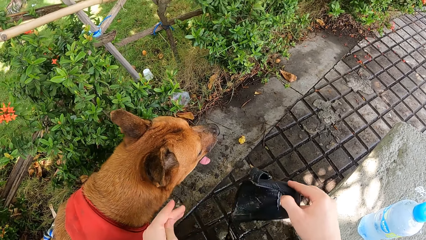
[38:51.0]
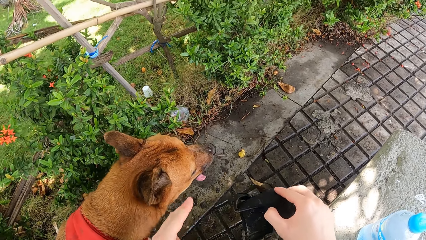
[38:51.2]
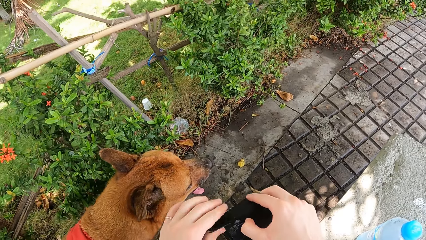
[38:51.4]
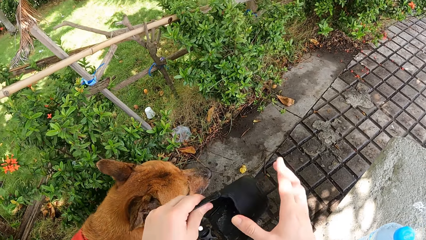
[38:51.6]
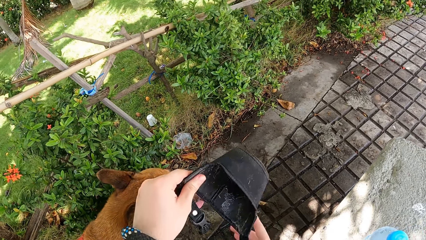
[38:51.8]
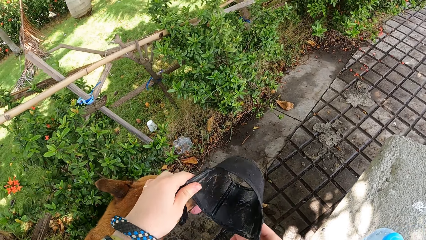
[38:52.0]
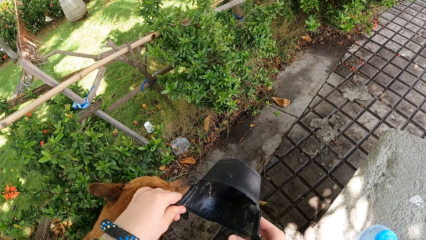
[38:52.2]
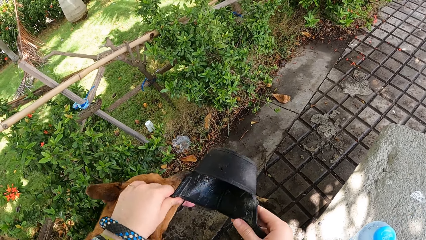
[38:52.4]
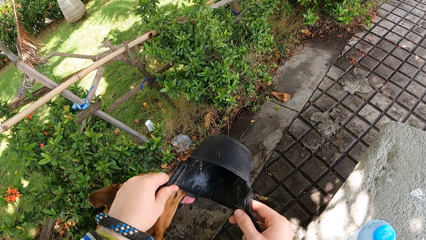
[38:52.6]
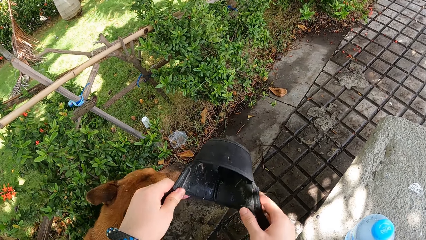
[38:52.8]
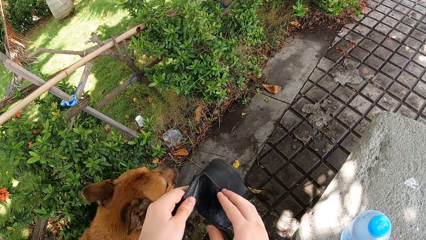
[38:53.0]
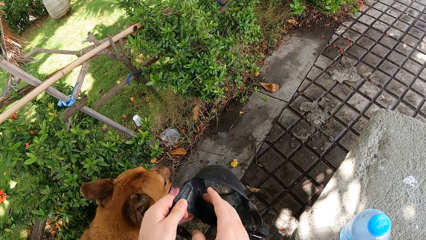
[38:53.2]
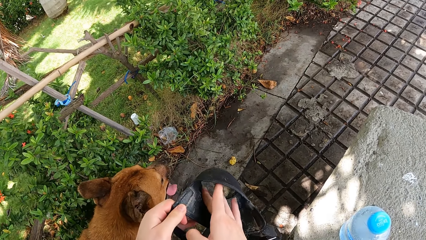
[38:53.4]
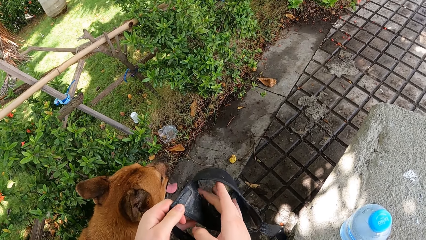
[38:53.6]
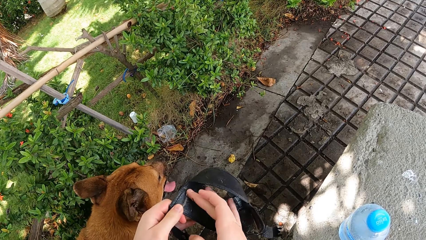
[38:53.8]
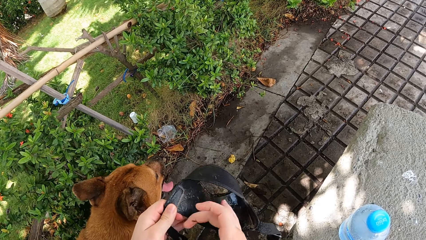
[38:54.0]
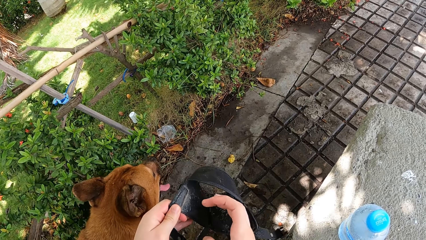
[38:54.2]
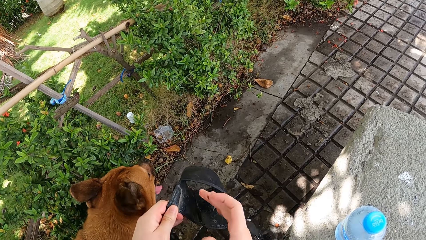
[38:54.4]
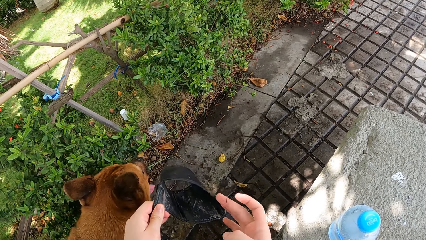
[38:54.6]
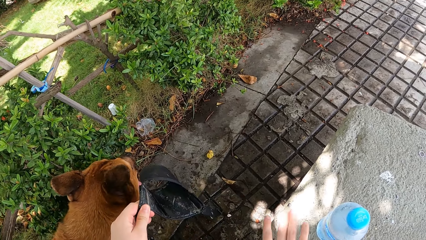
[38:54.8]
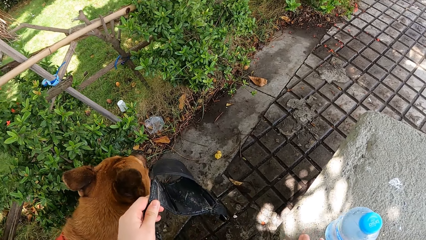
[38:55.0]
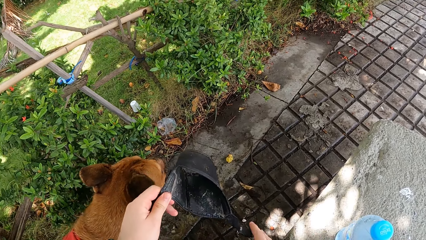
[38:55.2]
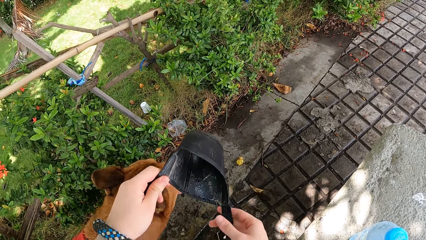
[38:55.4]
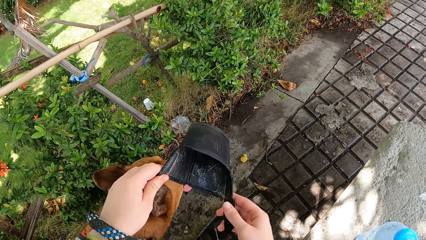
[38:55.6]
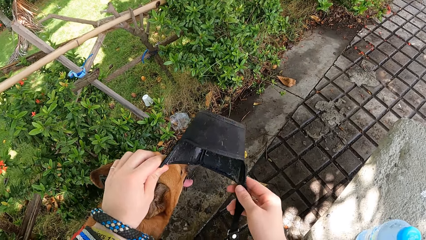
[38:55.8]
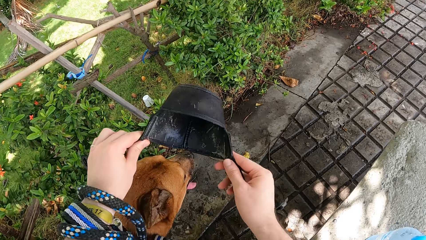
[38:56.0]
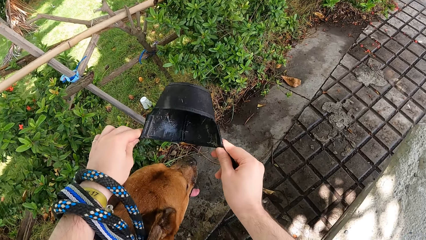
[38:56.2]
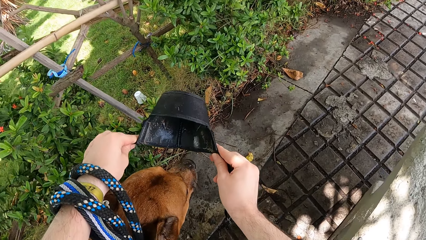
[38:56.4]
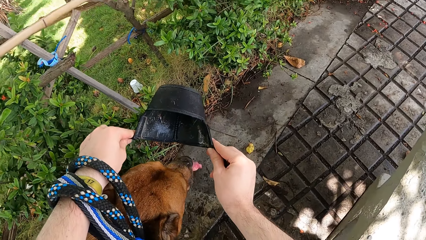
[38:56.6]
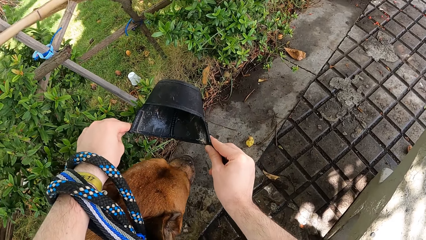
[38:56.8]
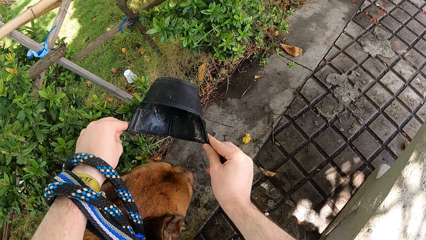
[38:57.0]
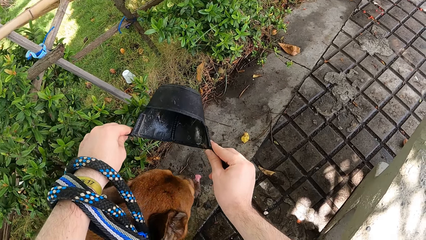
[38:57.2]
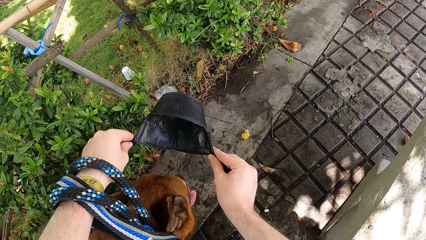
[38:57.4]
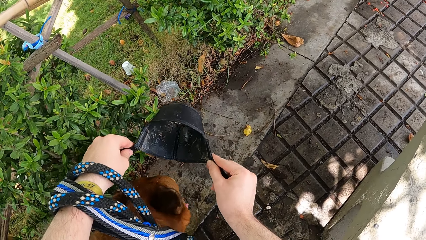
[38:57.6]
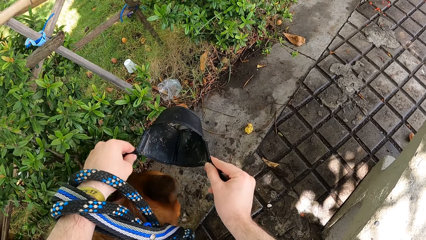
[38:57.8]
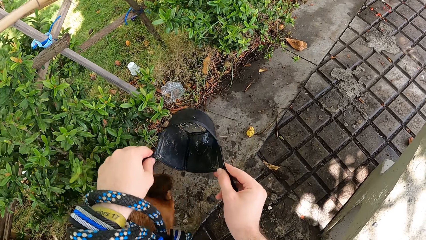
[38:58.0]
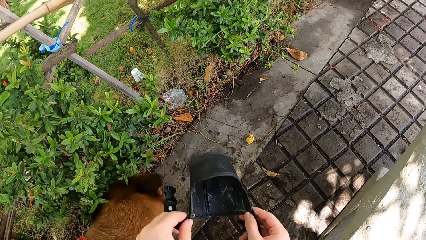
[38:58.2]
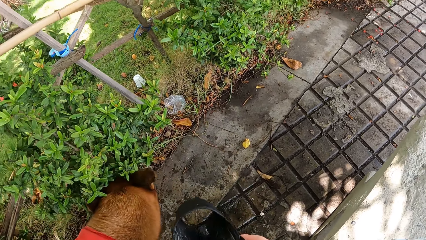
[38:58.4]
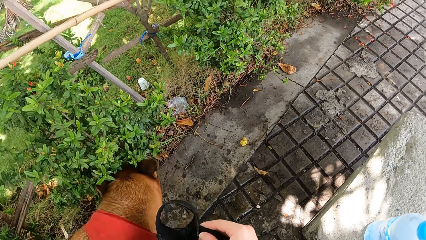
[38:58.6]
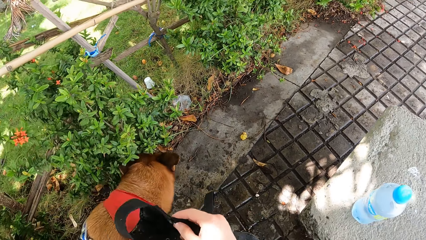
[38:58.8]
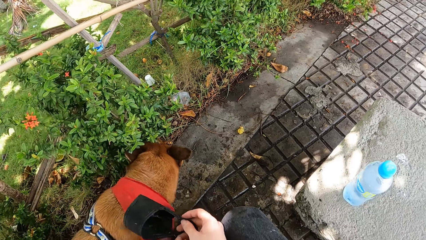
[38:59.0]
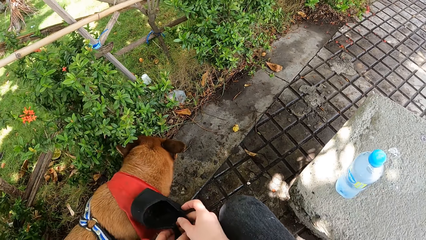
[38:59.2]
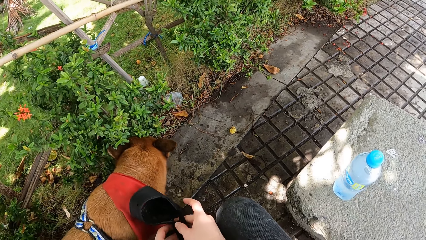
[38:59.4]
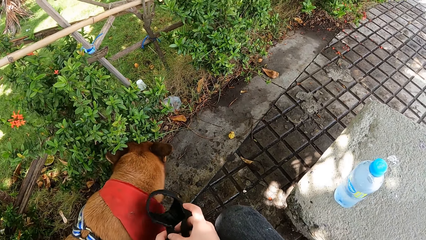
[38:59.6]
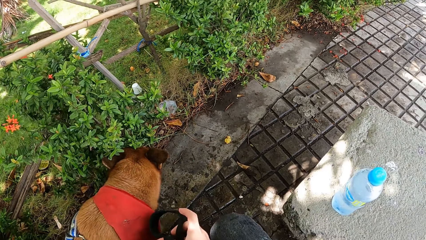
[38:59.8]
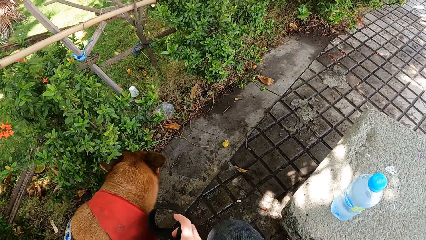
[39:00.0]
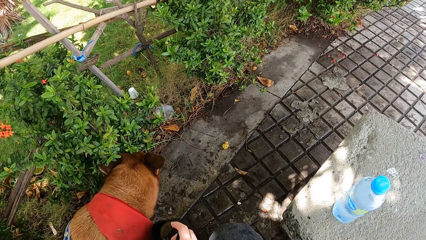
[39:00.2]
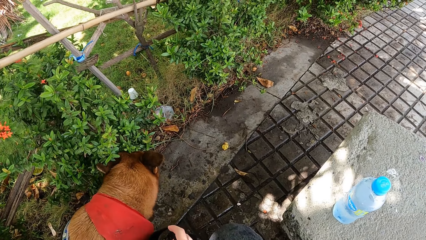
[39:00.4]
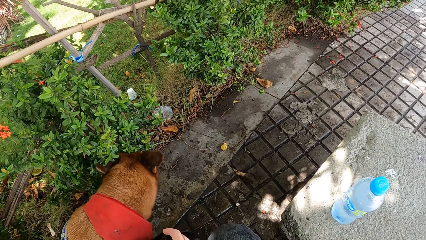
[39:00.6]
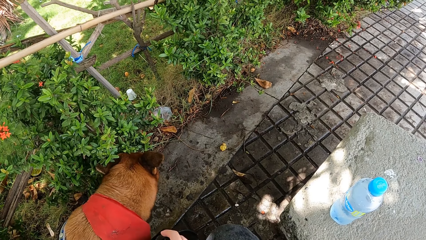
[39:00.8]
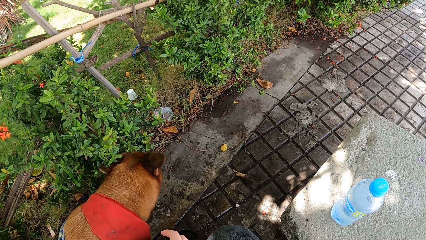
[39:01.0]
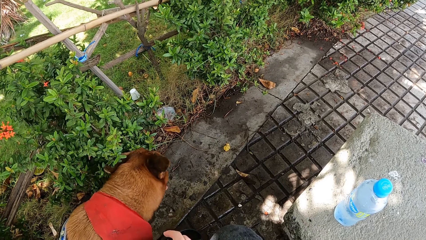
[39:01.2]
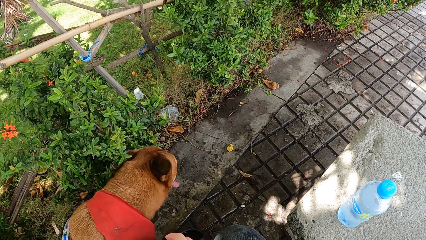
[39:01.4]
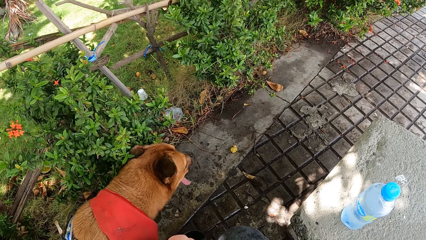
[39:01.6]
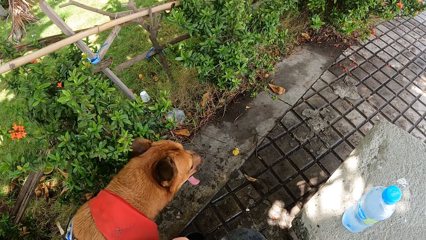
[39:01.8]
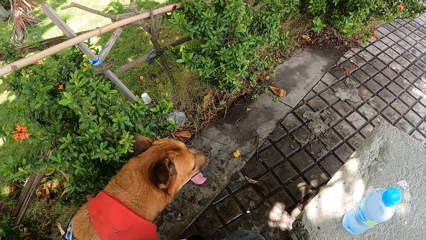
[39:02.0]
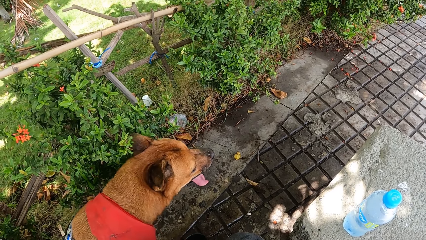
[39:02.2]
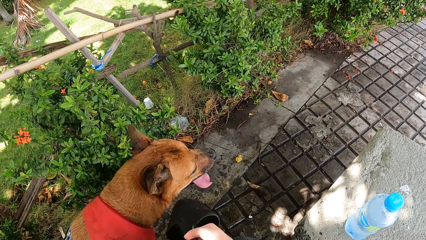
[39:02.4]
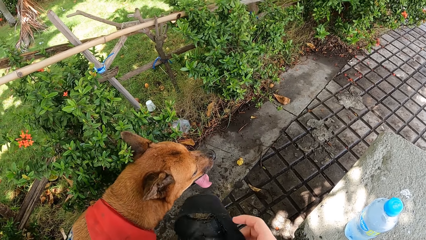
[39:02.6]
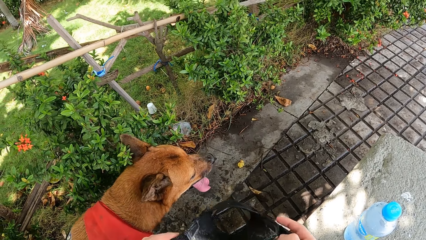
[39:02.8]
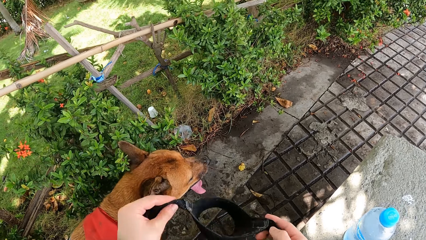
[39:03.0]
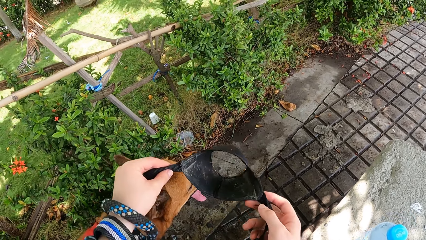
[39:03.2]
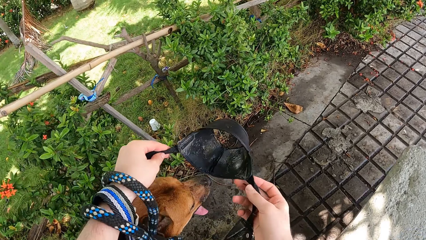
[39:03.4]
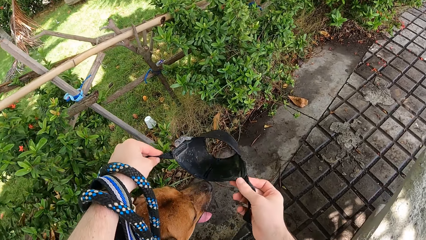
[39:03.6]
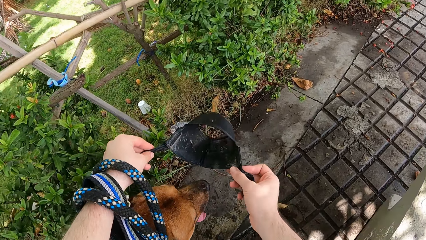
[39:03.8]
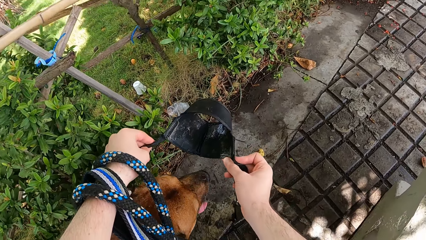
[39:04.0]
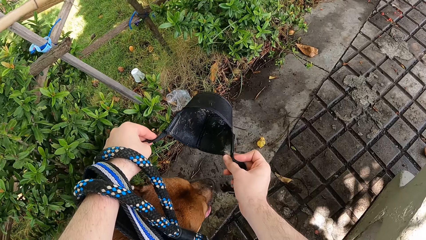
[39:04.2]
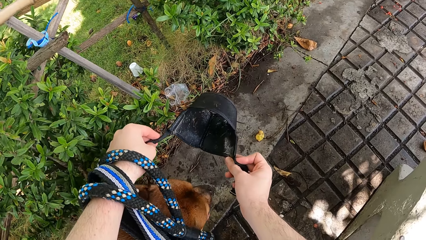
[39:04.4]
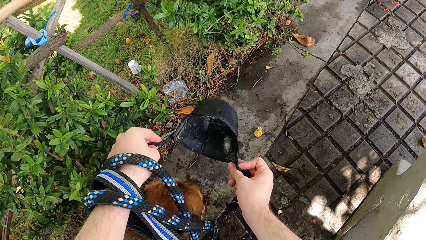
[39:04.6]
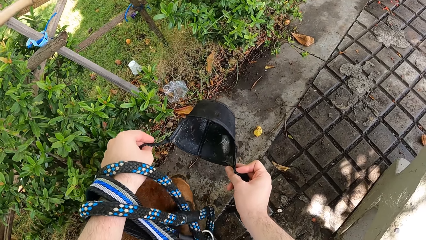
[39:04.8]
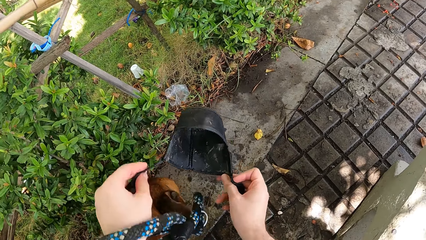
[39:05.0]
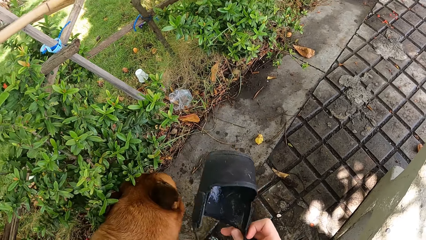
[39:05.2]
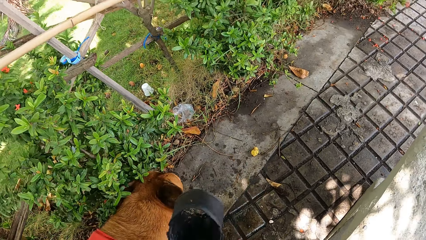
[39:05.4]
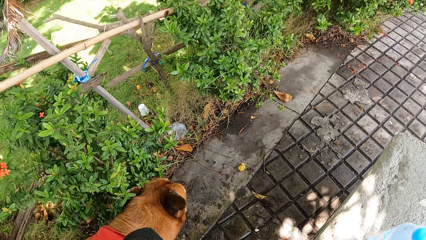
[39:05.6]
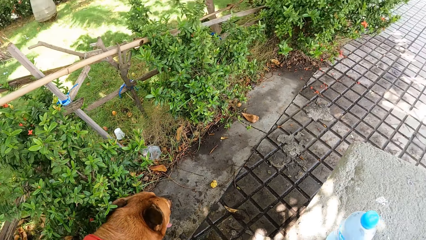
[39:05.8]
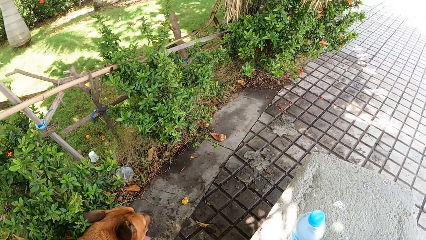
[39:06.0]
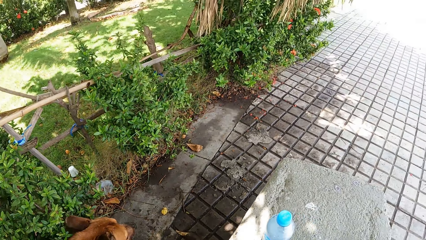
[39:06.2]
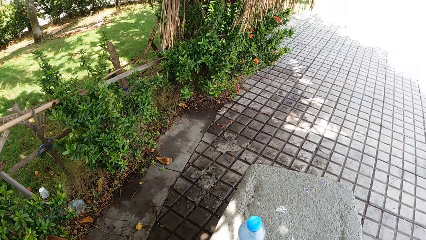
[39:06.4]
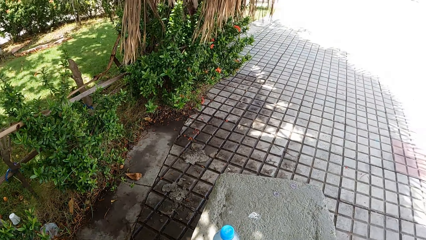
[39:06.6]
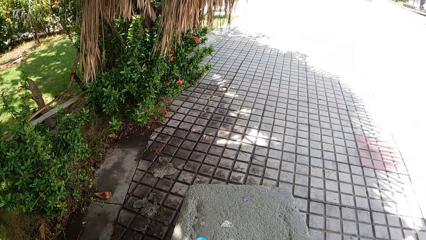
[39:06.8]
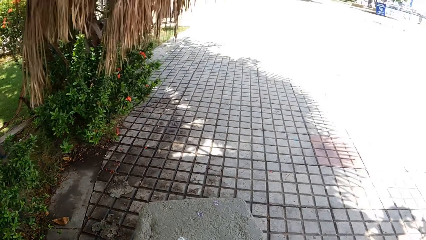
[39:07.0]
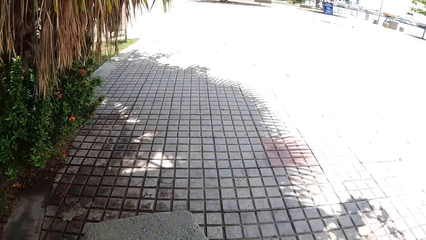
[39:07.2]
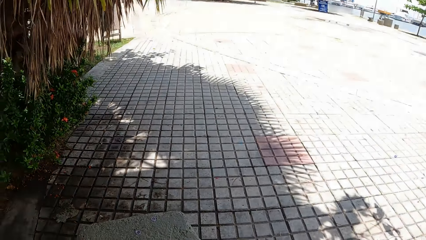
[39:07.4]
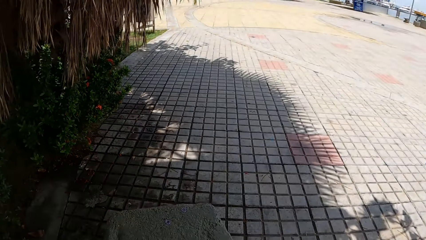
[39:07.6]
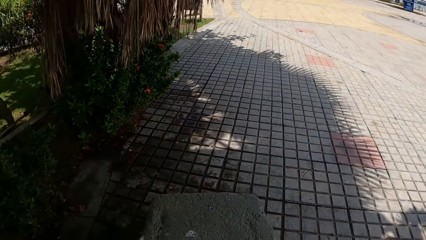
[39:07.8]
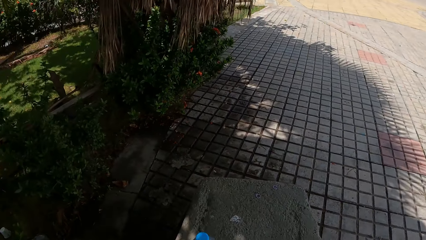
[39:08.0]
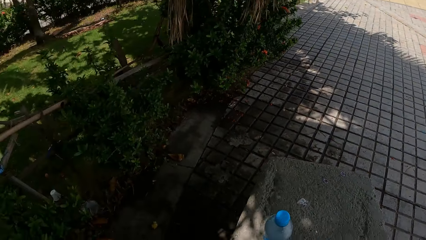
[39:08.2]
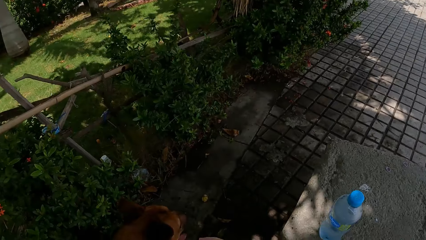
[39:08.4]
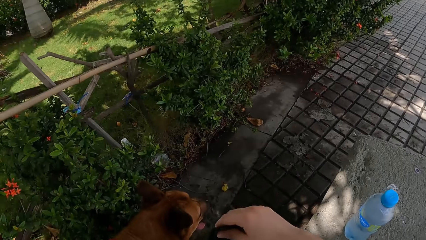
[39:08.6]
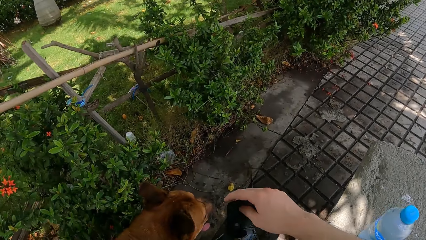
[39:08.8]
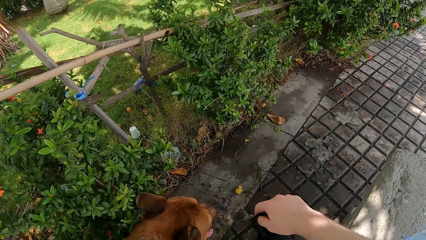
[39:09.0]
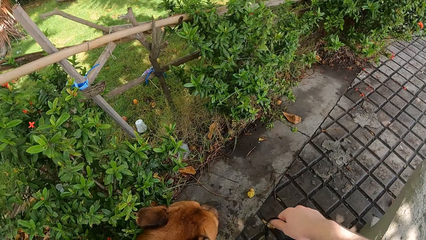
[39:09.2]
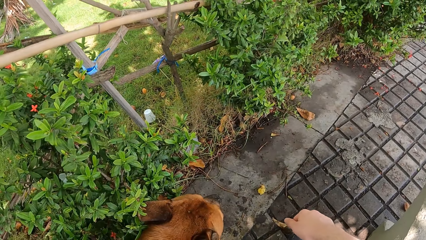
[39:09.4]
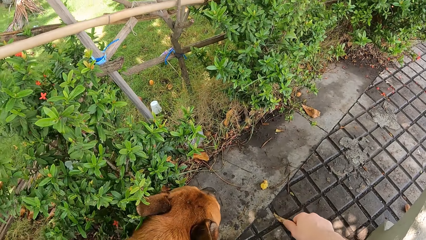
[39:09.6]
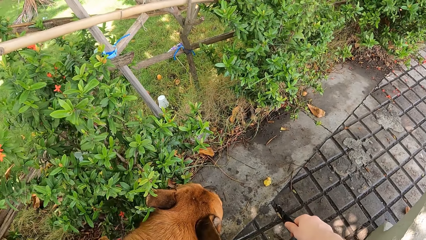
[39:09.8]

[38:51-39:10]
The camera wearer stares at the dog. They hold the muzzle in place. They stare at the dog. They look around the sidewalk.
